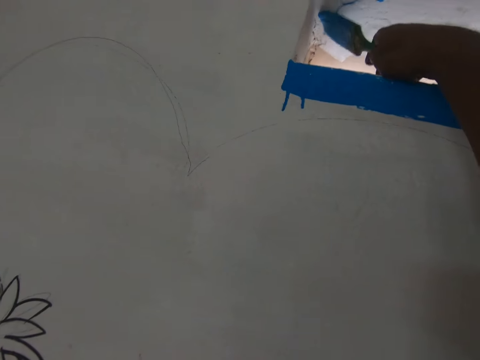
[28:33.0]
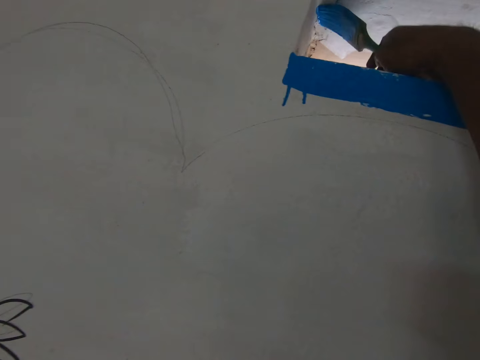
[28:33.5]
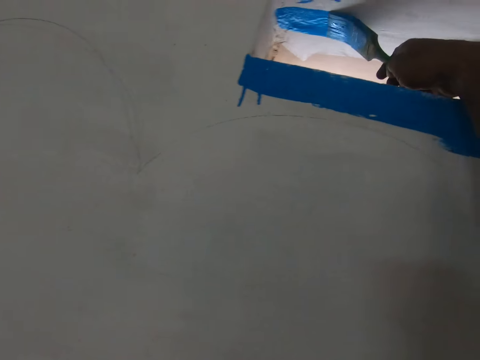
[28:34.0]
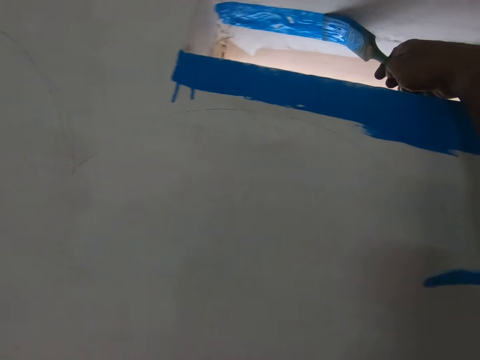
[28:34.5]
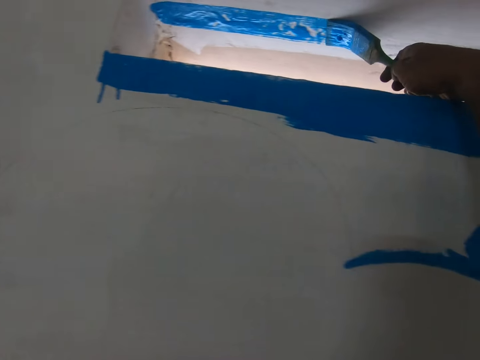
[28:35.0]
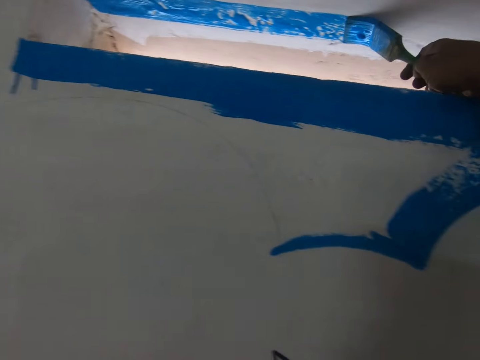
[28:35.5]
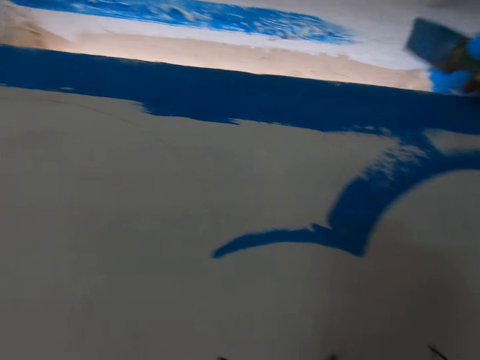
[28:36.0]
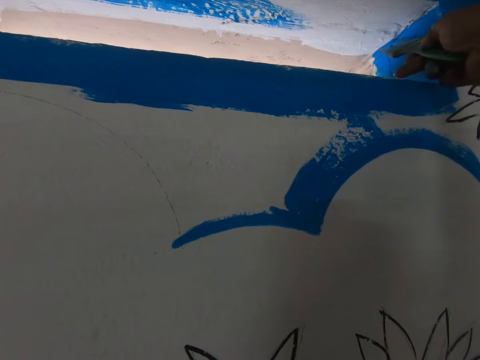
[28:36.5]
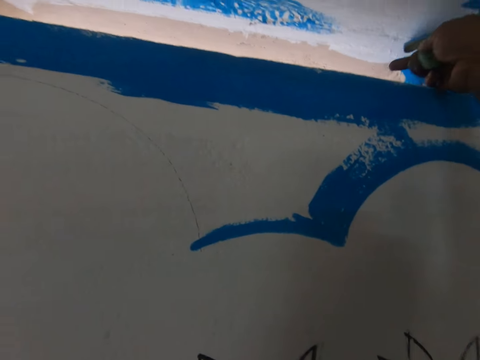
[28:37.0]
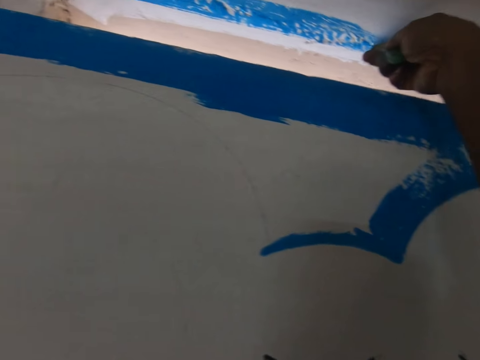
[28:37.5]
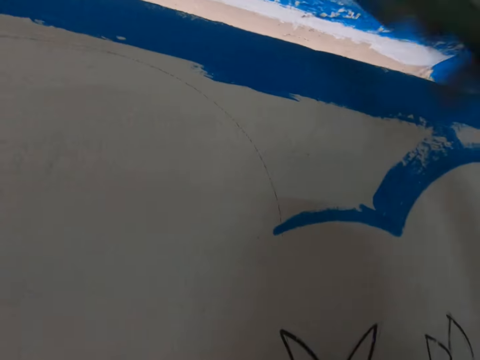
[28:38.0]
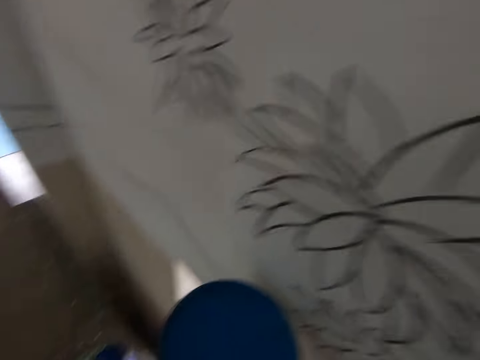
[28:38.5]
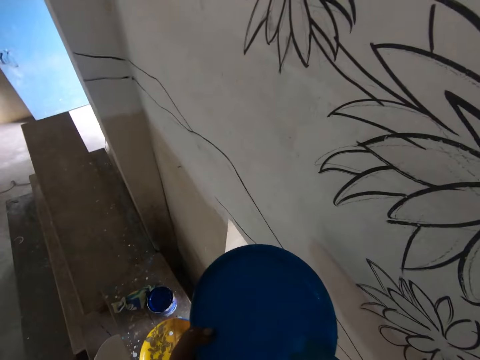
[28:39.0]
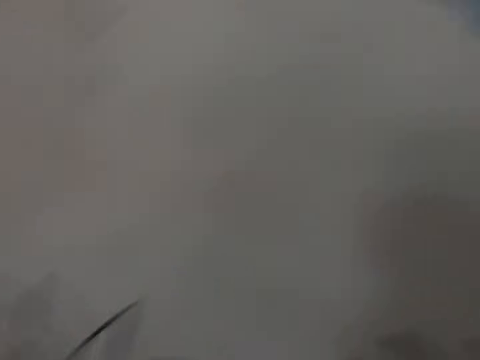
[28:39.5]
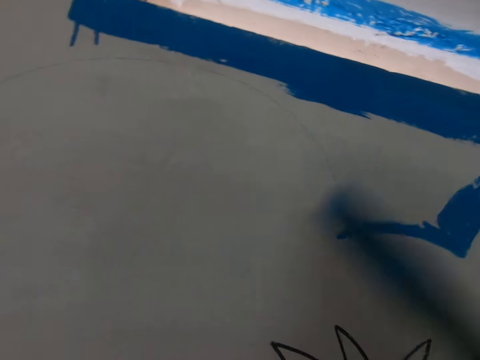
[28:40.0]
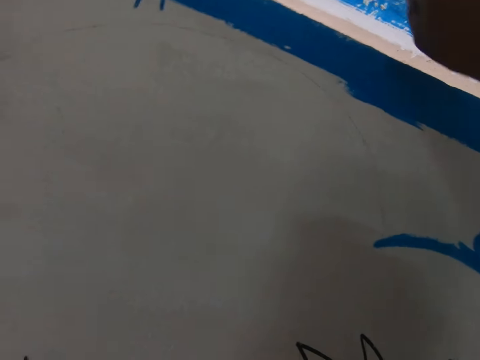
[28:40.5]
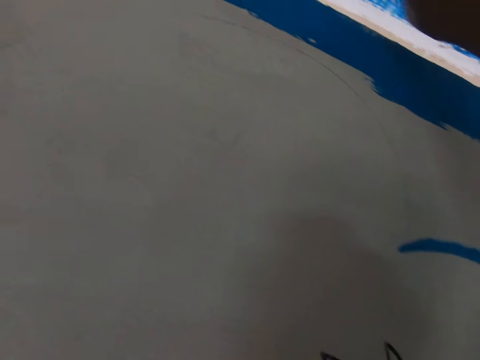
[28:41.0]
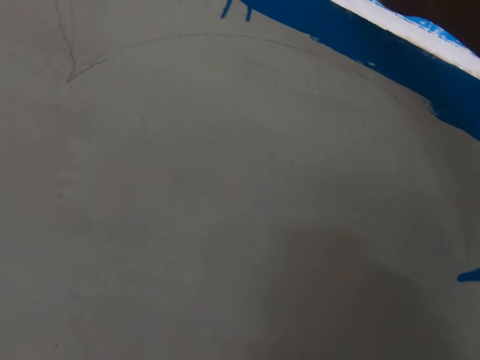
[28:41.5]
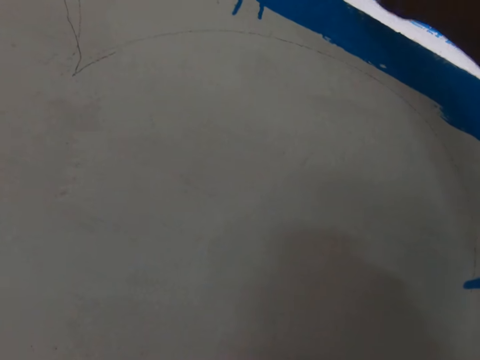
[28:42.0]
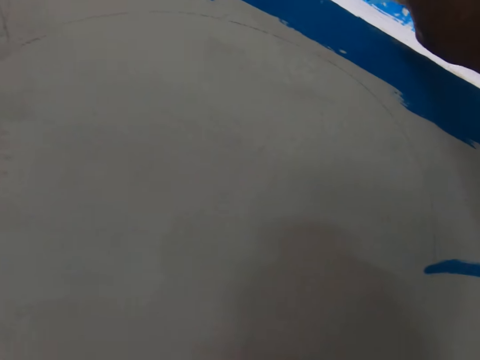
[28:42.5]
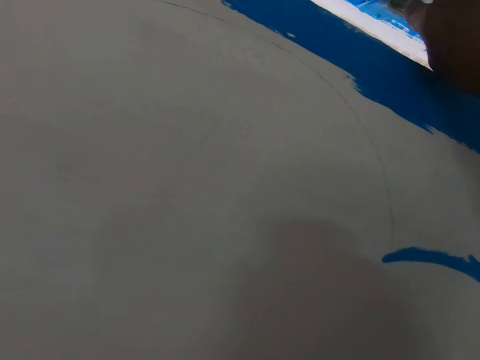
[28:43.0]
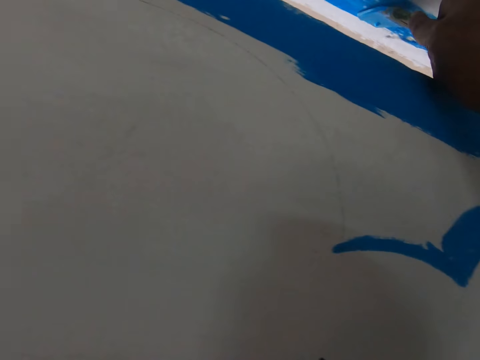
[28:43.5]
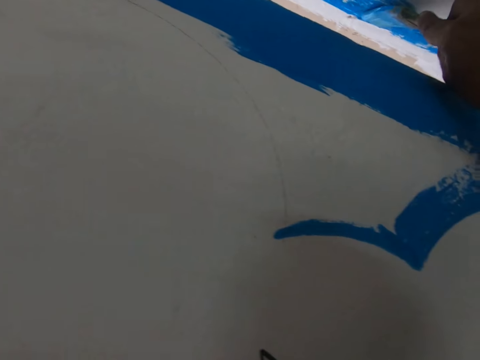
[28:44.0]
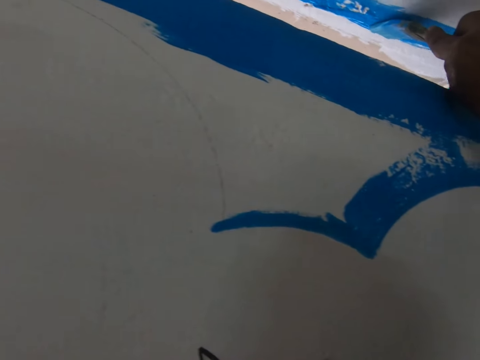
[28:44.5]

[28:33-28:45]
The camera wearer paints on the wall with a paint brush. They dip the paint brush in the bowl of paint. They paint on the wall with the paint brush. They paint a ceiling with the paint brush.

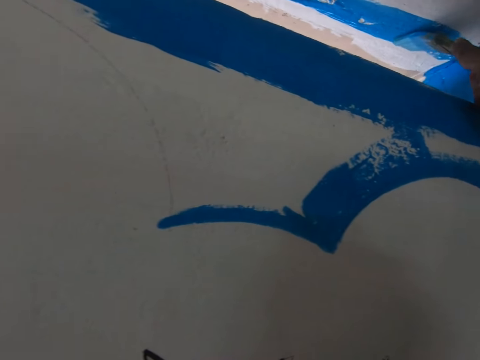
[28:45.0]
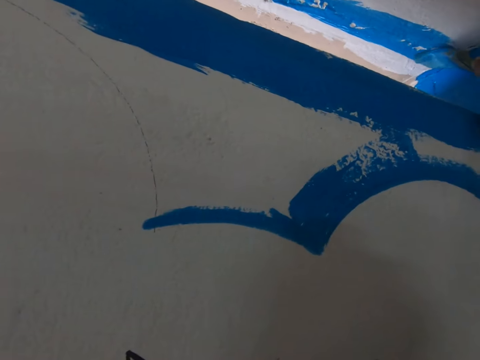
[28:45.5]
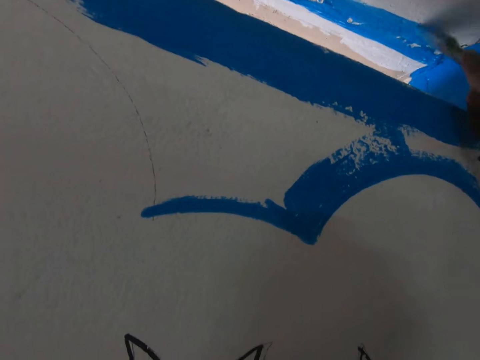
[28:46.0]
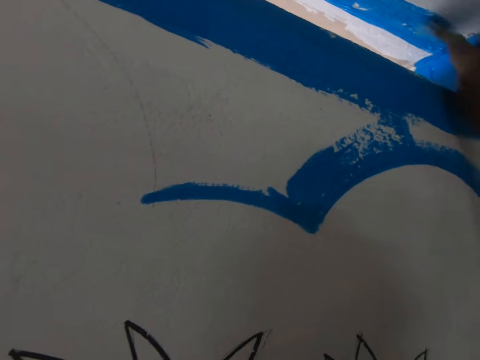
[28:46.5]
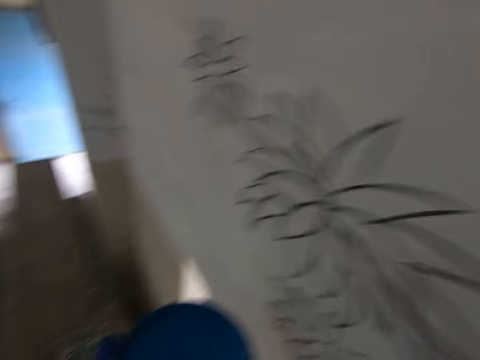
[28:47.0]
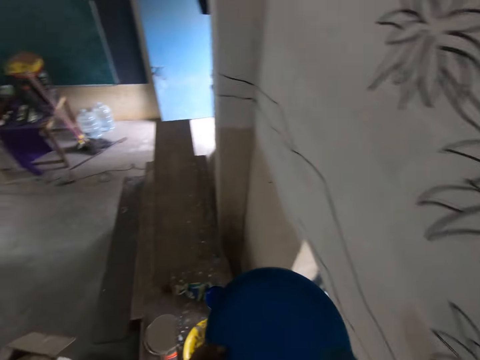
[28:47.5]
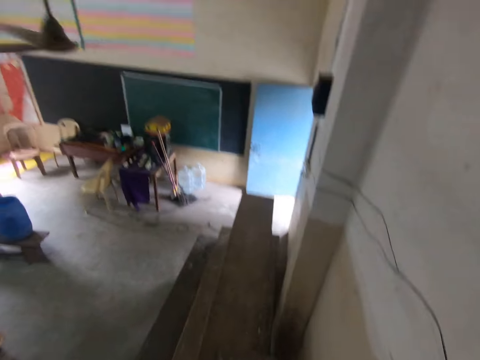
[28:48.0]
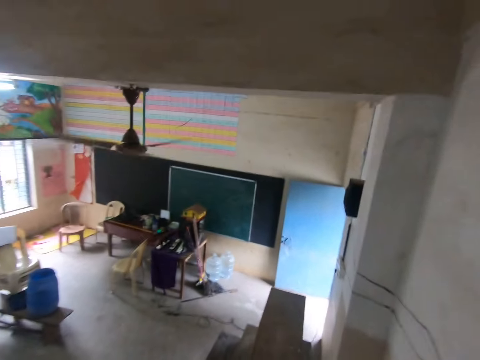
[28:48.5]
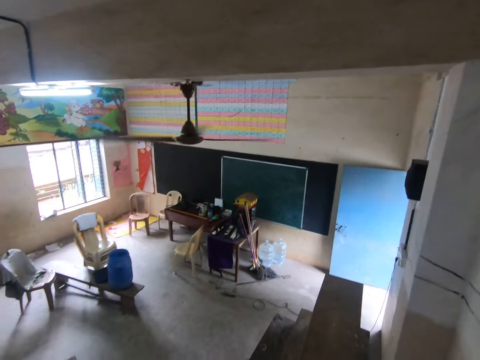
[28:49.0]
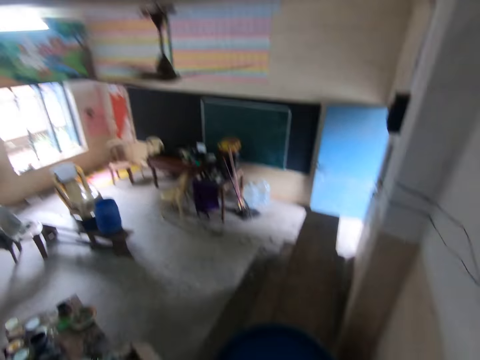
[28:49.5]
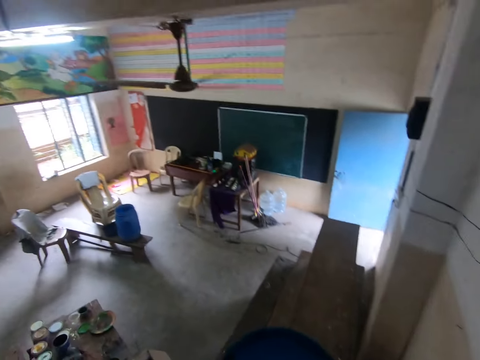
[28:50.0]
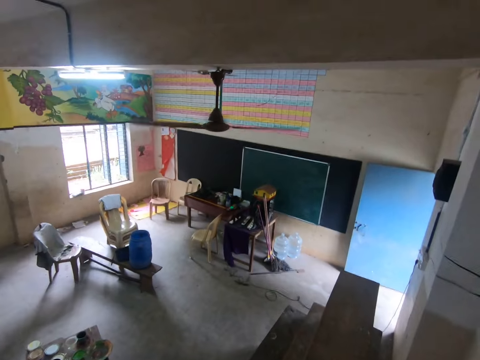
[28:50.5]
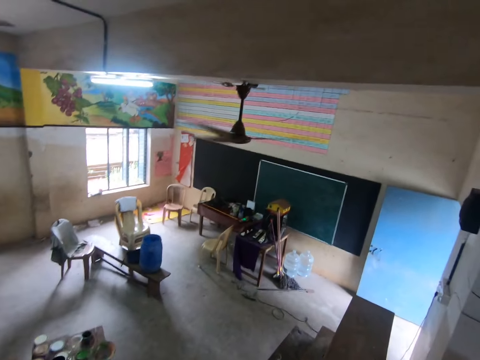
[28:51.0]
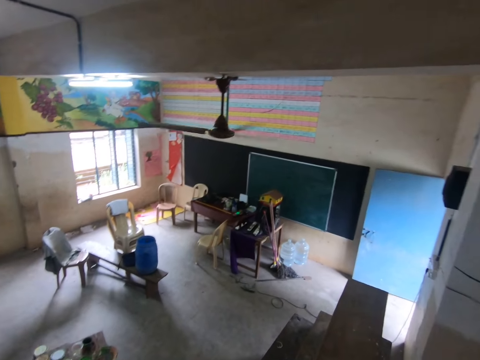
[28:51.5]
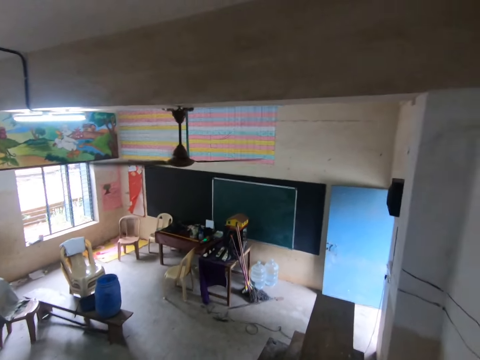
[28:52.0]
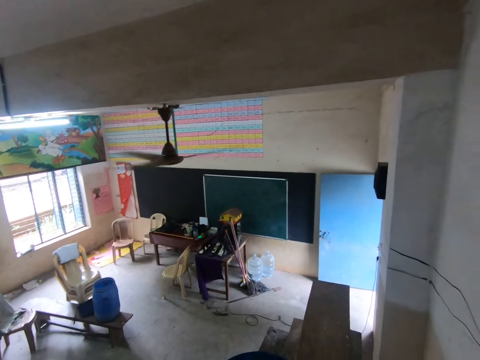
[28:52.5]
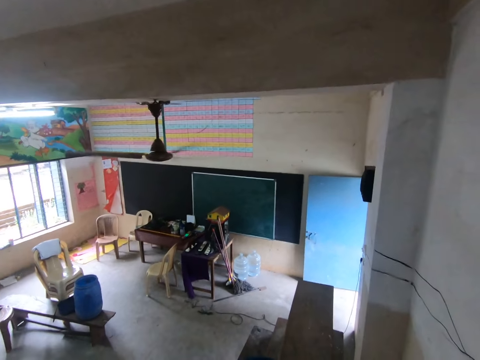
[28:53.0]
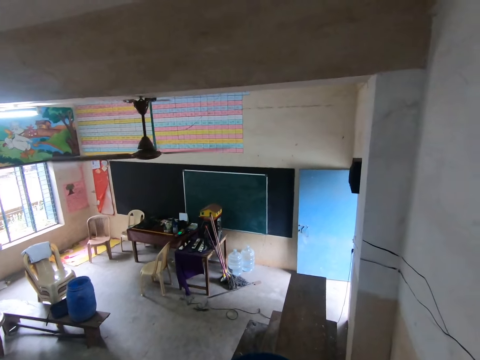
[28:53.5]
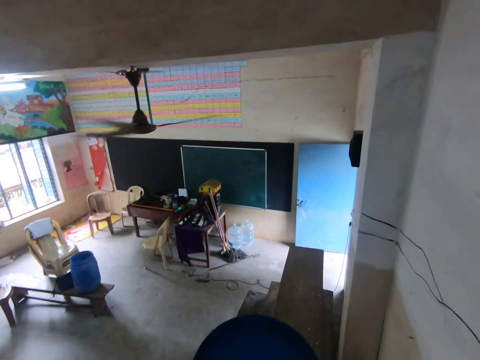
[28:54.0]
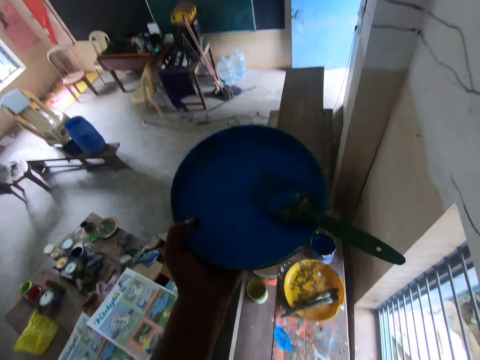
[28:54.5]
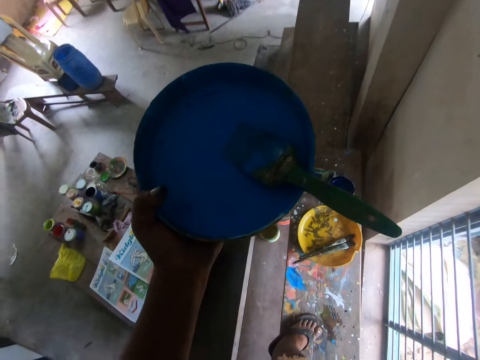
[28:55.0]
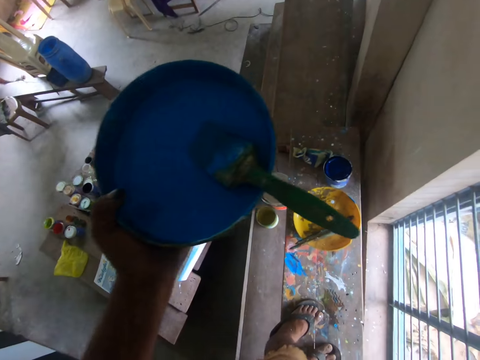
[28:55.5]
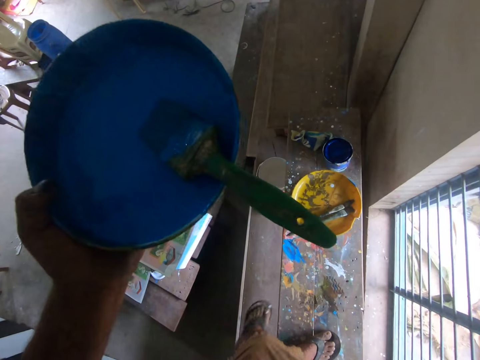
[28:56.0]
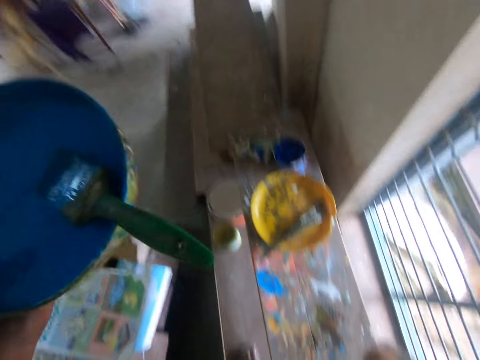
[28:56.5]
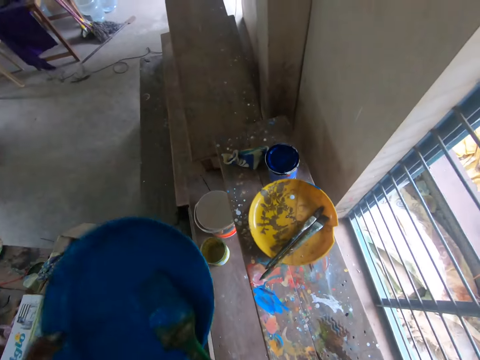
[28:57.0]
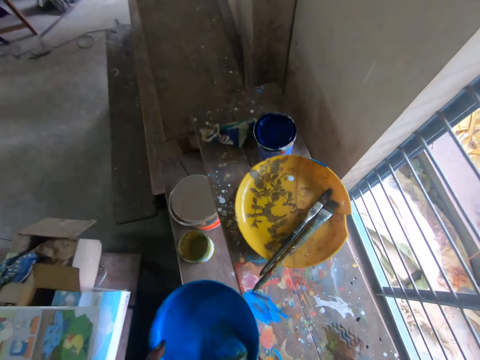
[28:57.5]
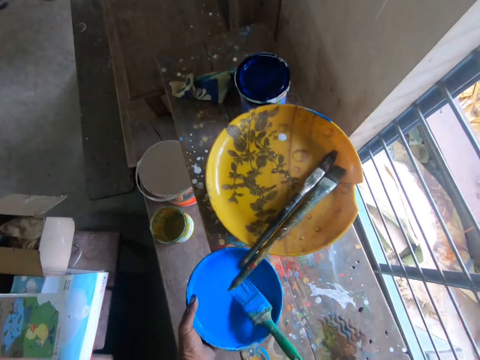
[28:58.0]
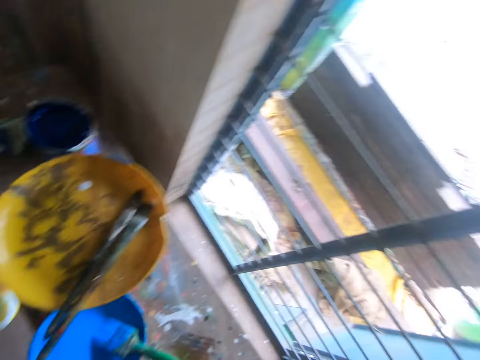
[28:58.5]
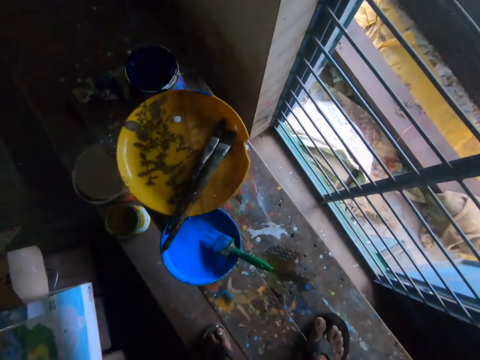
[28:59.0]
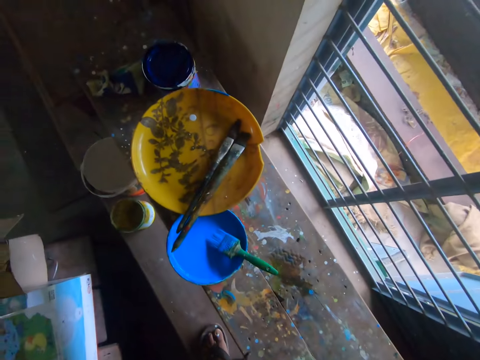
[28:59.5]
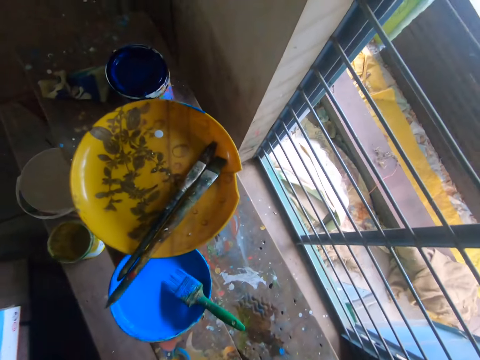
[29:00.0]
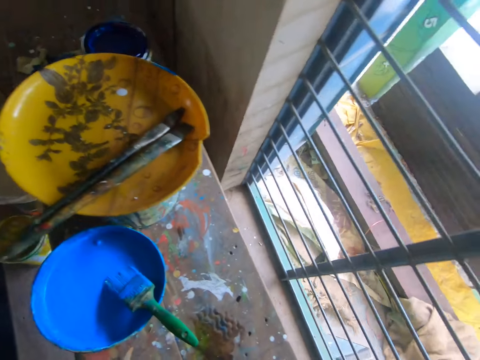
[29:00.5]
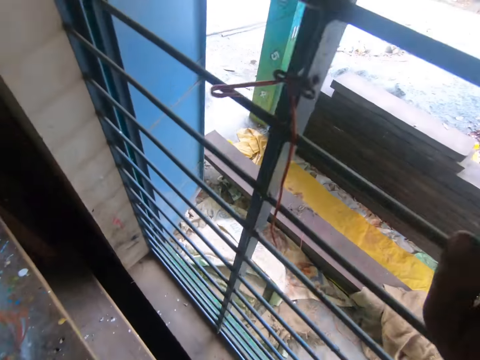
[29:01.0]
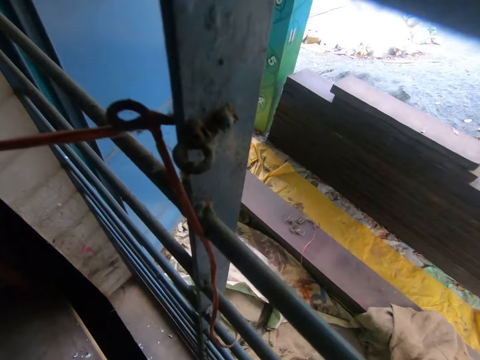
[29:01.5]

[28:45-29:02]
The camera wearer looks around a room. He interacts with a man. He looks around the room. He holds a bucket on his hands. He walks around the room. He places the bowl of paint on the wooden stand. He walks around the room.
